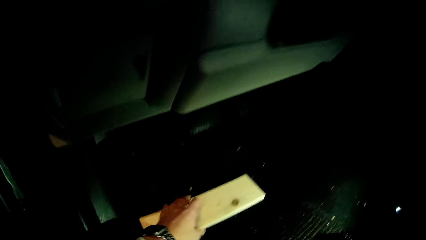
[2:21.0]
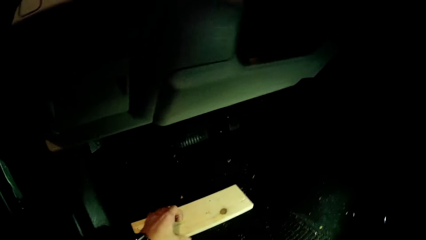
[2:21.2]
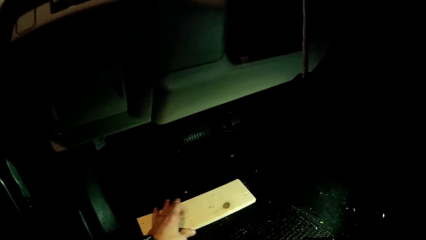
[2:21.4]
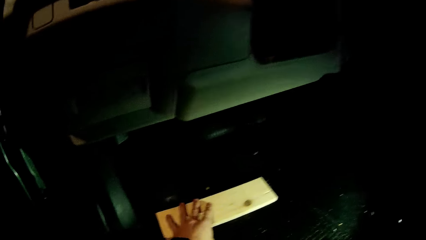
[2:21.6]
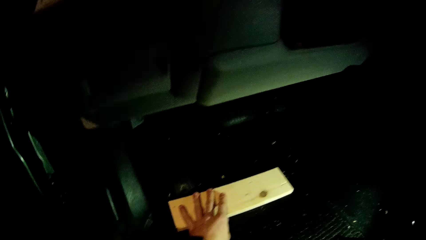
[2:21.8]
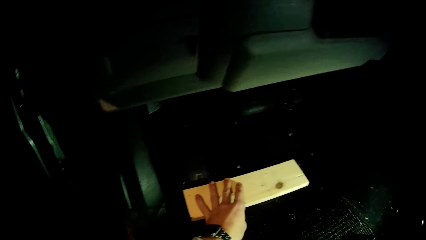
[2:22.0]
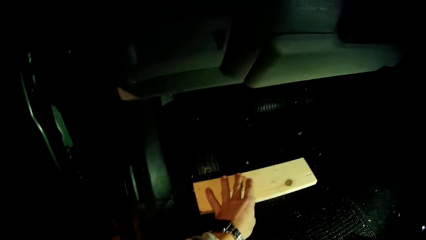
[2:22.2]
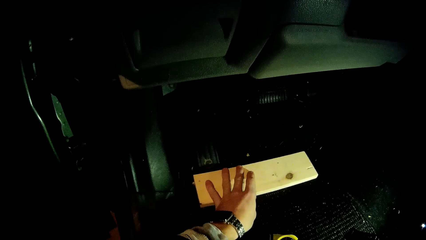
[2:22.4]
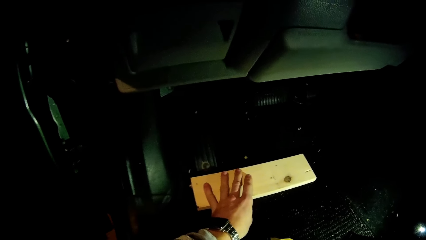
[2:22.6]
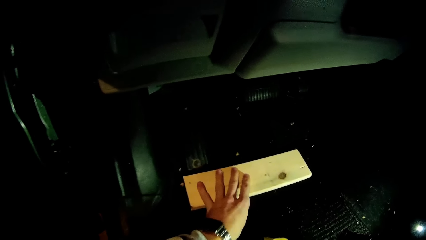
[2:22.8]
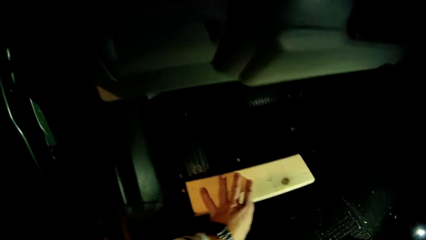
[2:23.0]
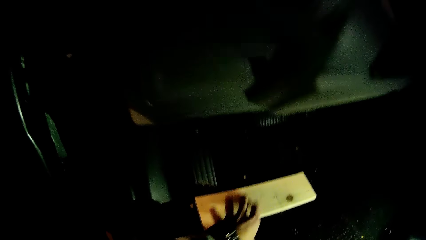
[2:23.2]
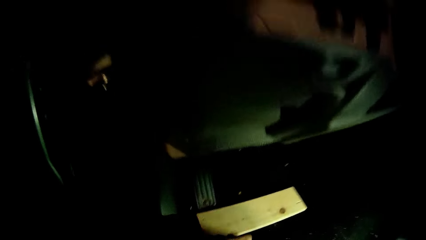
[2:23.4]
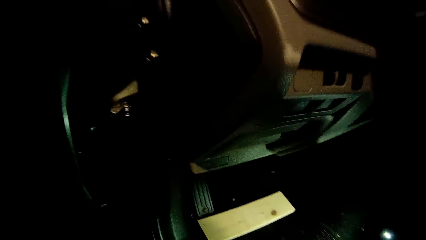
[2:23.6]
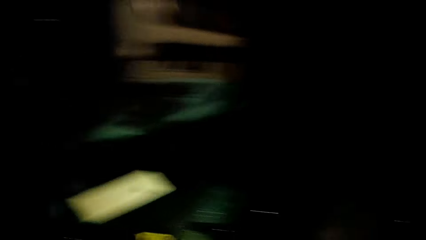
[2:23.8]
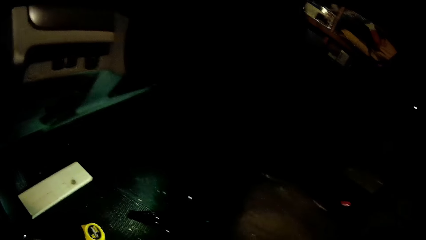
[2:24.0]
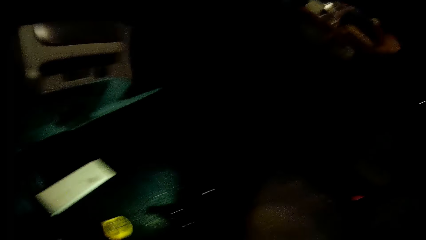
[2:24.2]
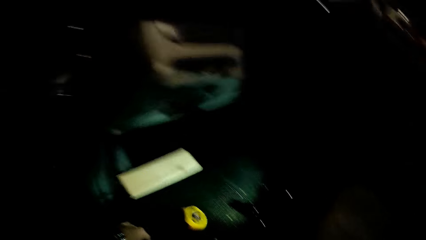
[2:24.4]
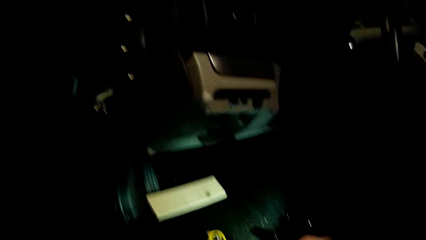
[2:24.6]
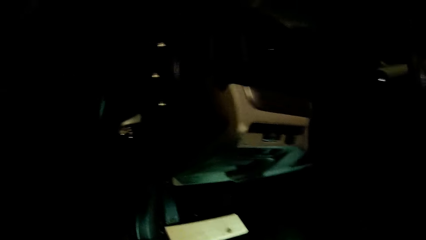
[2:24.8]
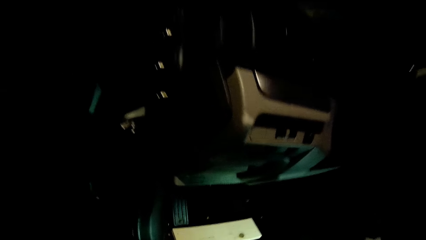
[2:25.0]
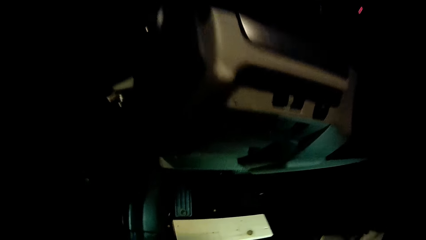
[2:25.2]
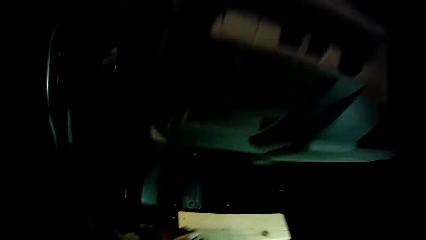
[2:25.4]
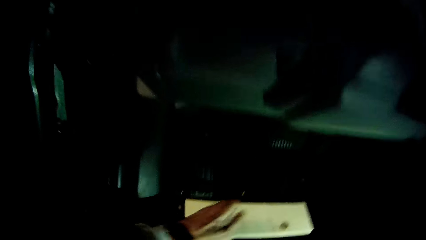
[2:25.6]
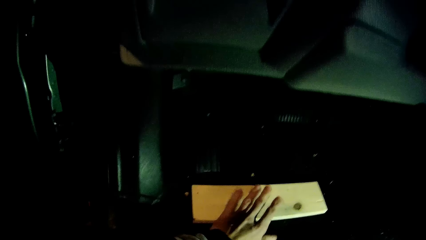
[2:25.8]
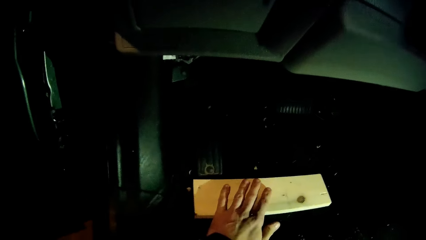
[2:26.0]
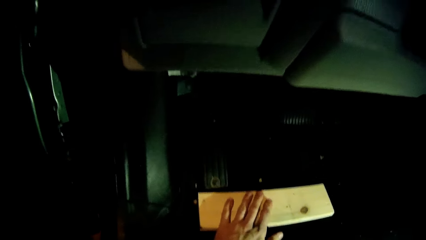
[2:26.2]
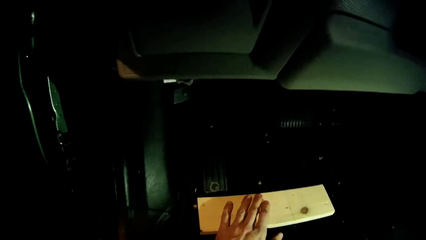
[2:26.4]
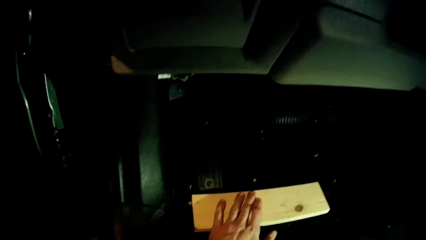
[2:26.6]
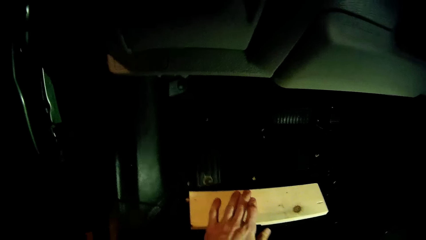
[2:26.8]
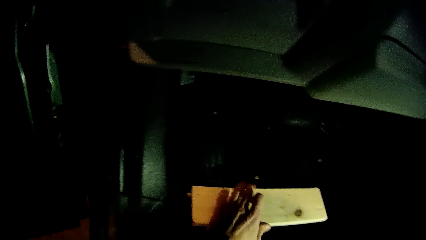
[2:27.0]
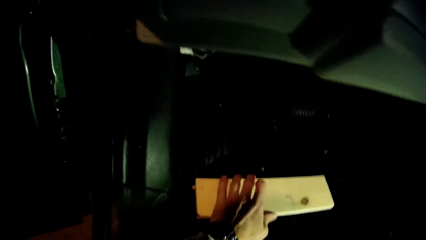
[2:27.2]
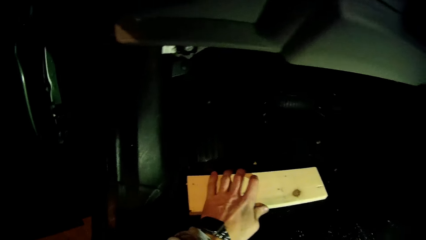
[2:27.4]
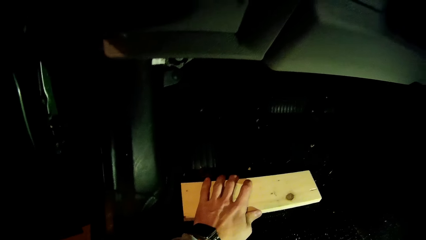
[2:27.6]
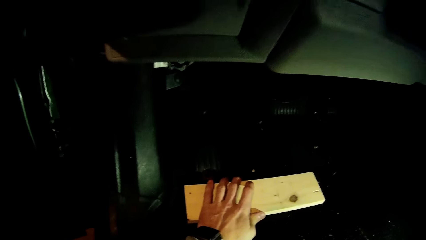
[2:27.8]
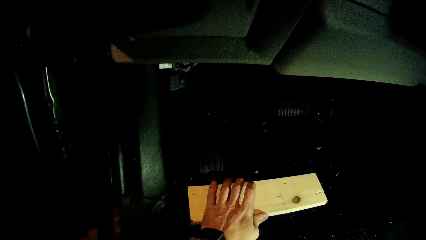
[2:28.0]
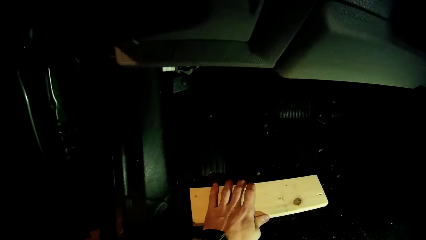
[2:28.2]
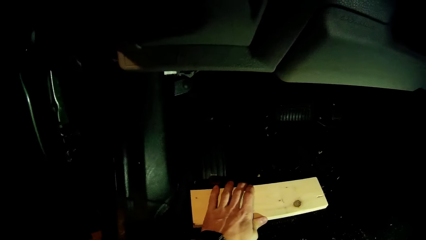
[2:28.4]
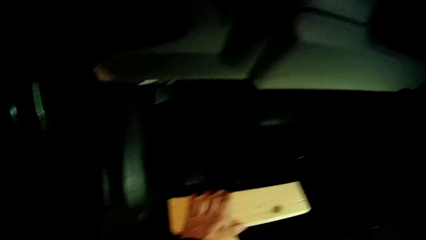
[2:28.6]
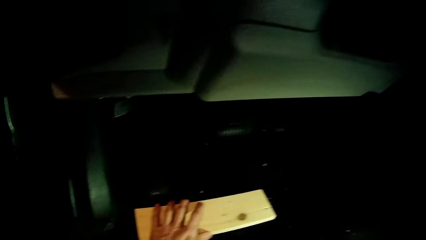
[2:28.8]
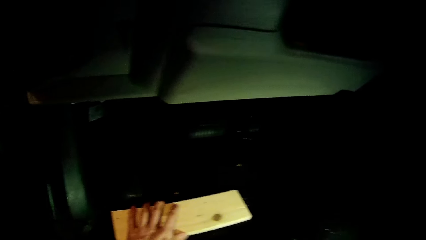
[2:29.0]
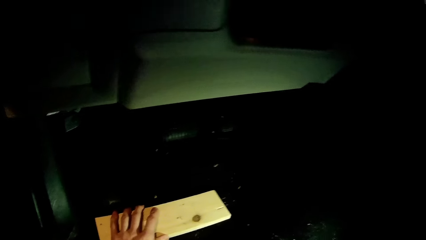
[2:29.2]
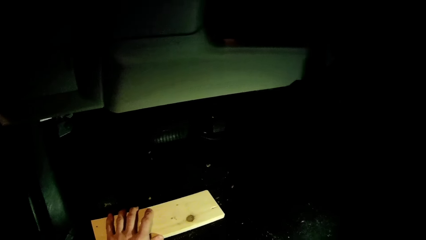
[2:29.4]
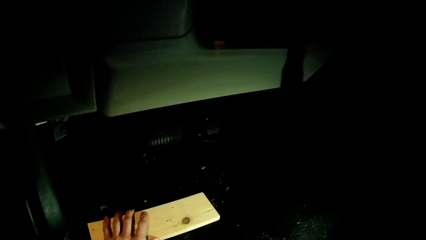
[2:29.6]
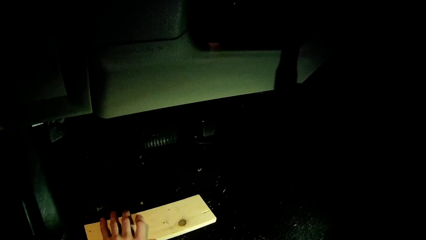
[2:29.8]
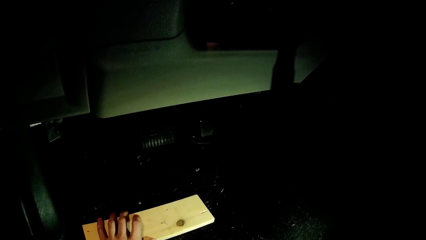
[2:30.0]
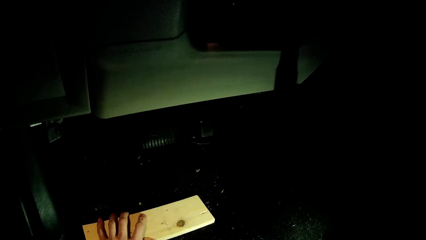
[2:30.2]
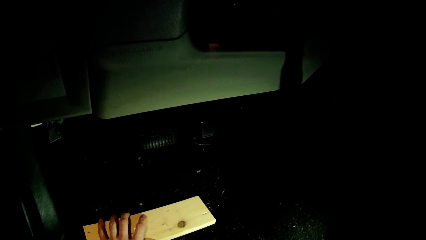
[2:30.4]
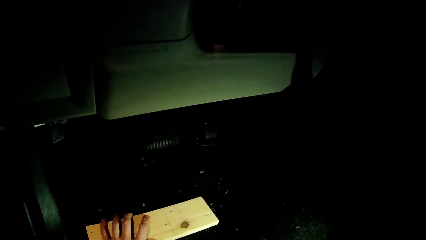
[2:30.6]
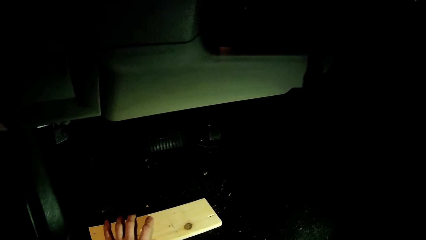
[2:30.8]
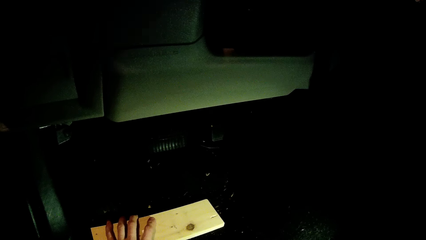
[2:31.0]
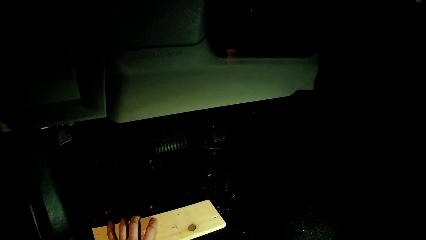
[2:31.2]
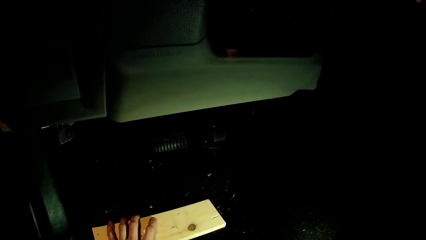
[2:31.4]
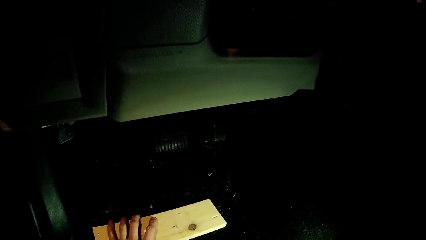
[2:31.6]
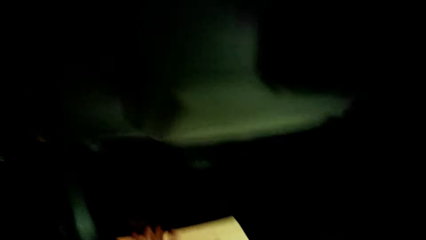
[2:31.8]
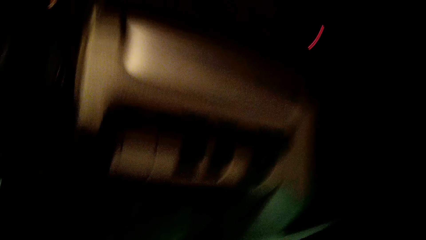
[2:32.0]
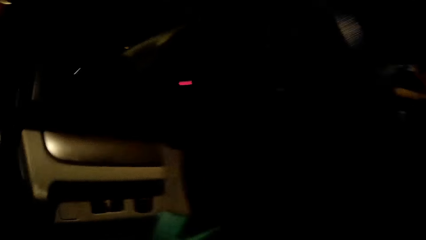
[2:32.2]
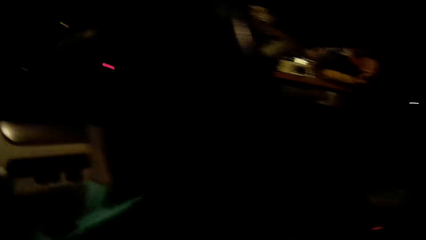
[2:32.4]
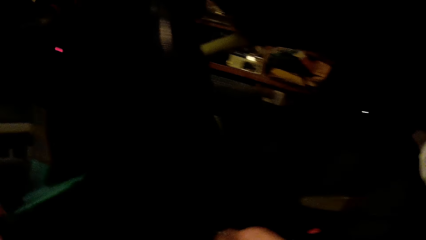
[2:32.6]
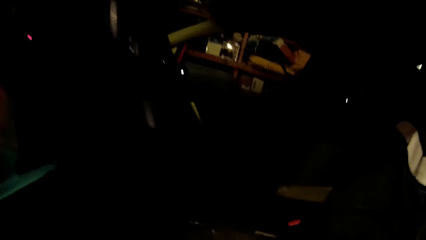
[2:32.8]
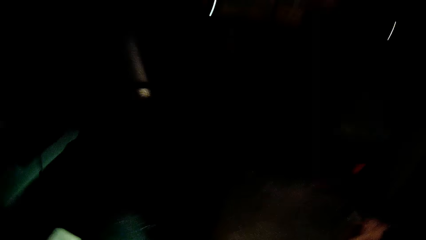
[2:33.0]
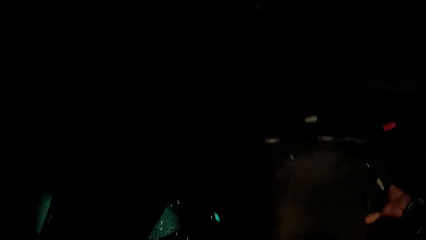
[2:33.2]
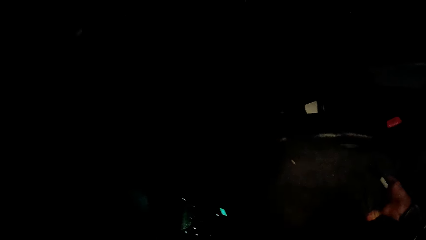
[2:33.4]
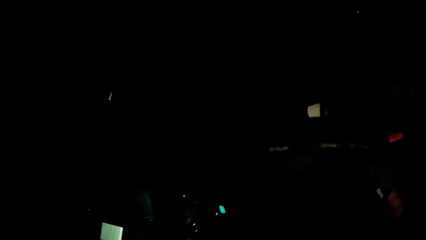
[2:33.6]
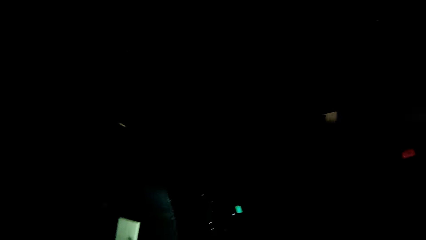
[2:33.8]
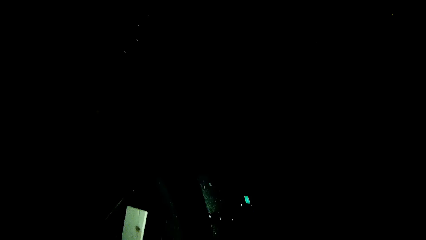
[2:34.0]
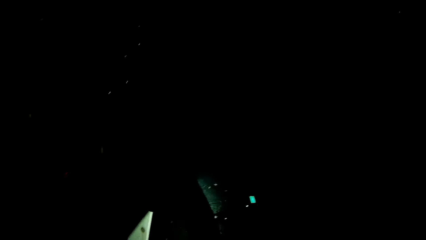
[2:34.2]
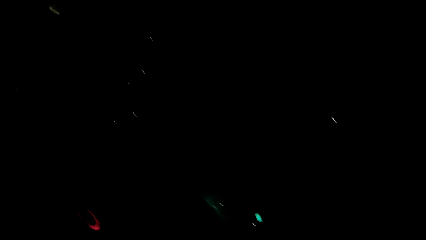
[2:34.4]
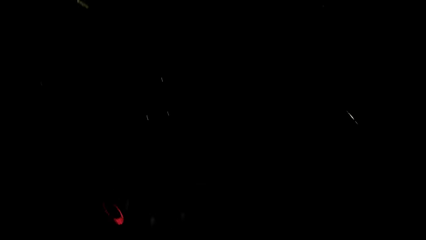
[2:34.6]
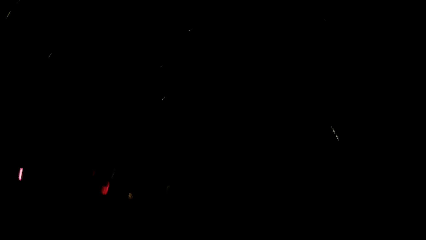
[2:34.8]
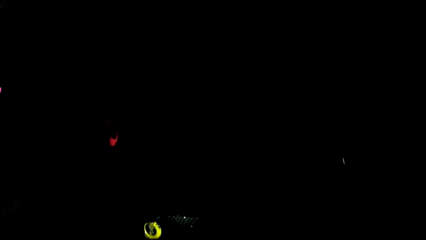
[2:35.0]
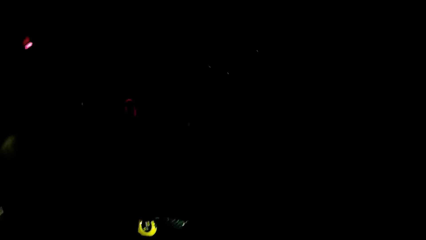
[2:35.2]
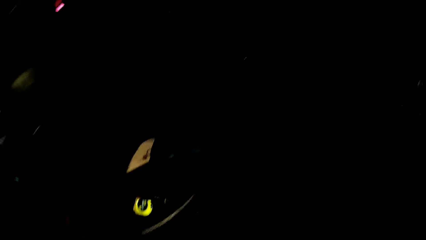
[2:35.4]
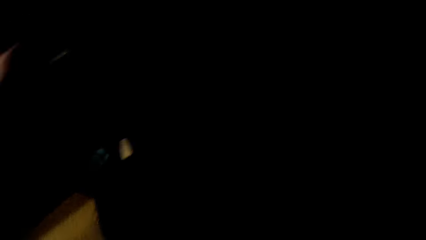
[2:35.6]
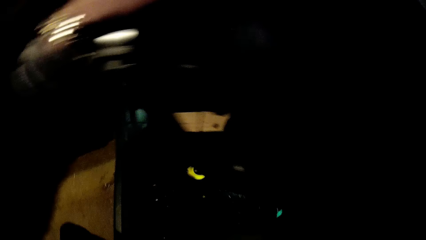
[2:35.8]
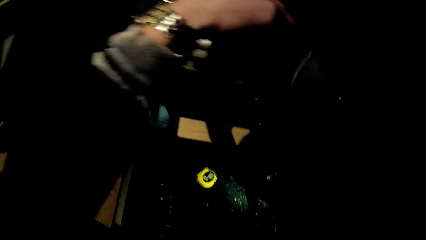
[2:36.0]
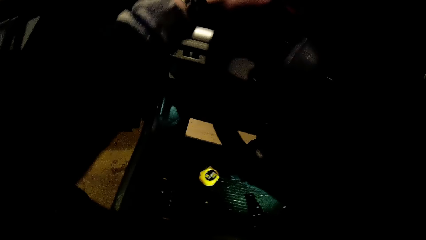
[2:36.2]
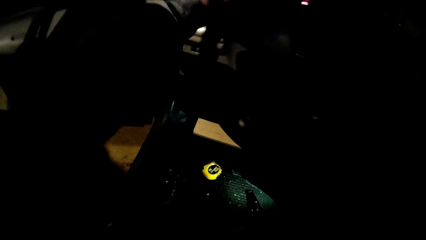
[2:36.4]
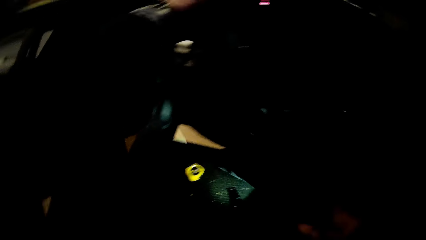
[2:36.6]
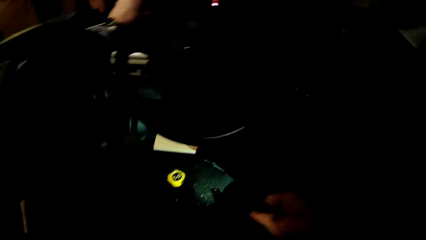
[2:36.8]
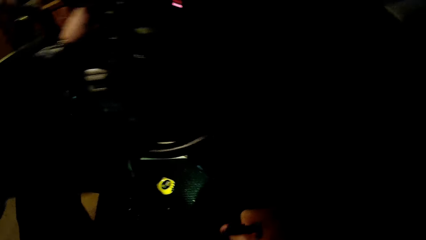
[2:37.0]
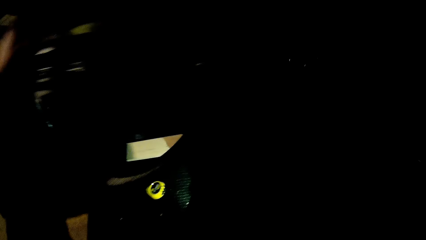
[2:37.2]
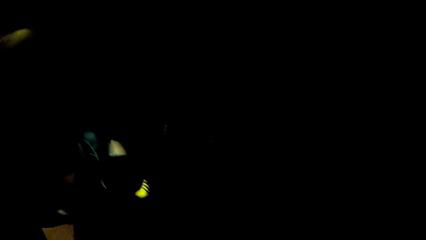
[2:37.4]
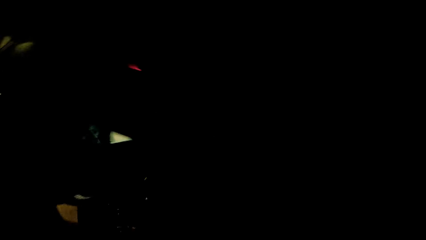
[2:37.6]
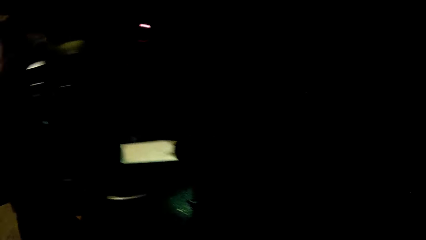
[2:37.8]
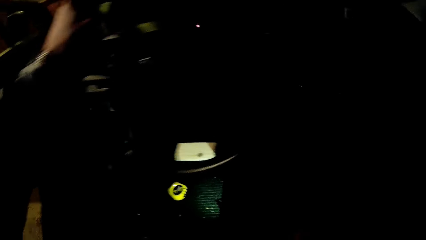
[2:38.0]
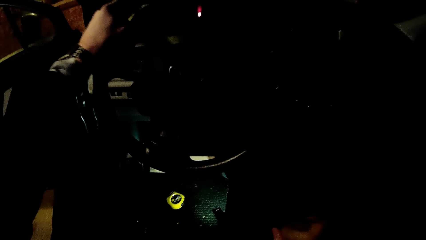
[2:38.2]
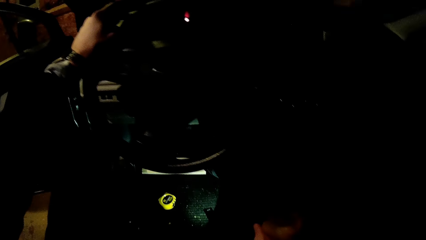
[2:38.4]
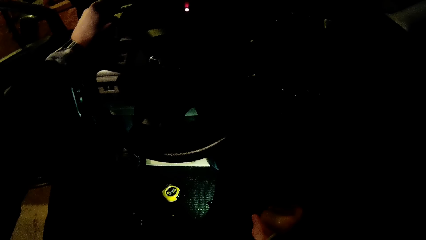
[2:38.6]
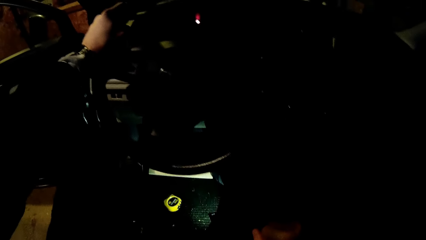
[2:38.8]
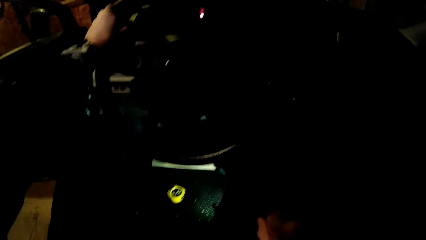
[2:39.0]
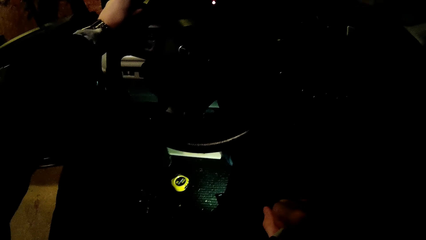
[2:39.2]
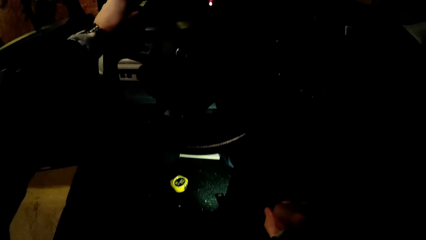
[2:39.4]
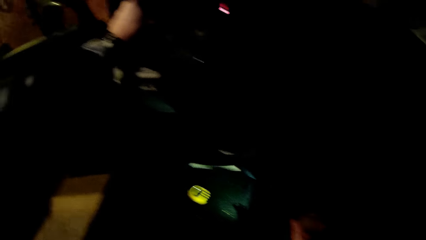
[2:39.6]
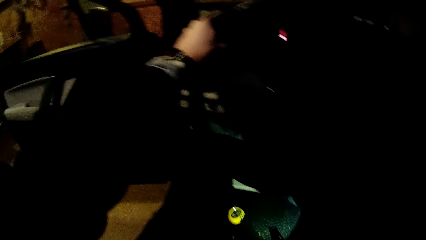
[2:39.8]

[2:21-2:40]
The camera wearer adjusts the plank with his left hand. He places his left hand on the car steering wheel.
